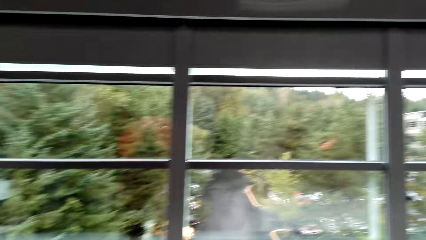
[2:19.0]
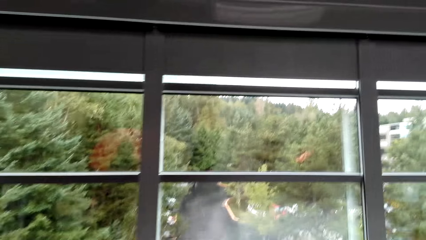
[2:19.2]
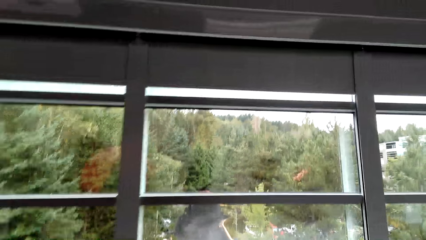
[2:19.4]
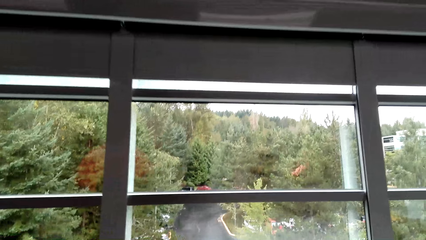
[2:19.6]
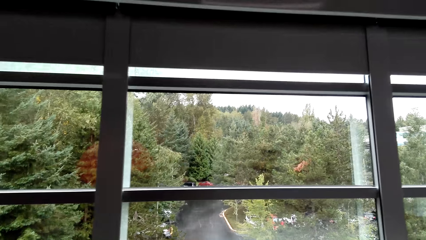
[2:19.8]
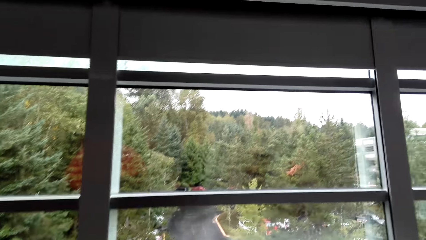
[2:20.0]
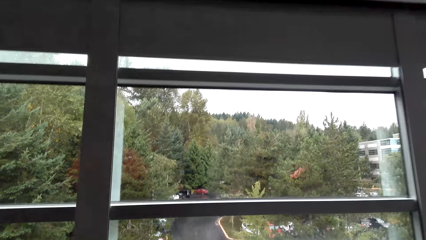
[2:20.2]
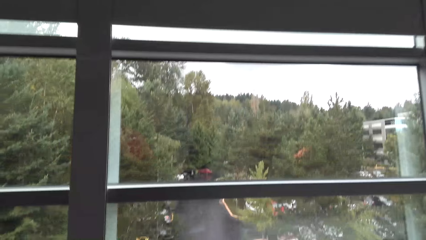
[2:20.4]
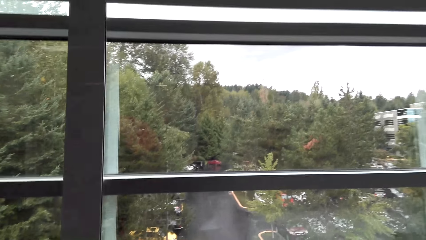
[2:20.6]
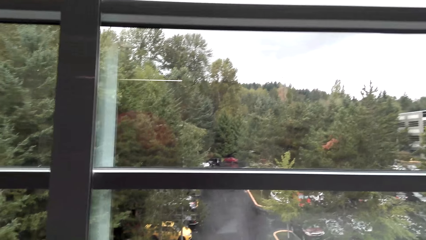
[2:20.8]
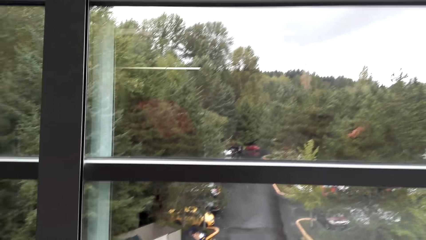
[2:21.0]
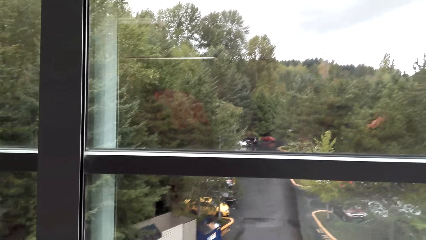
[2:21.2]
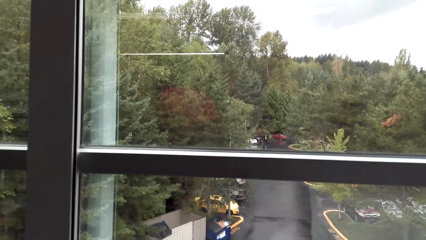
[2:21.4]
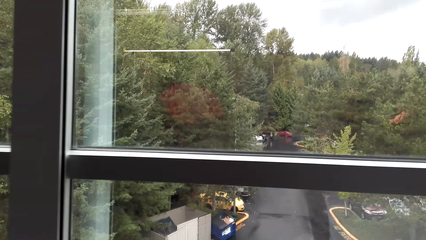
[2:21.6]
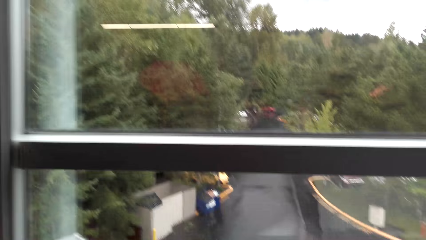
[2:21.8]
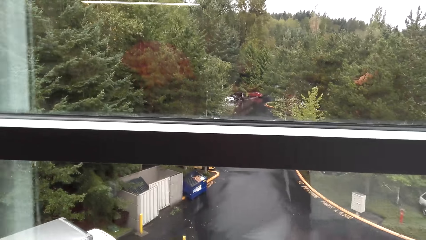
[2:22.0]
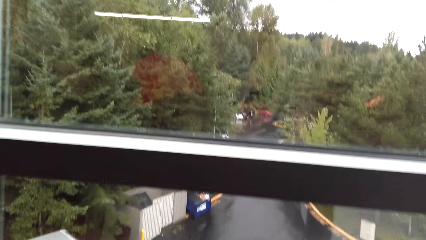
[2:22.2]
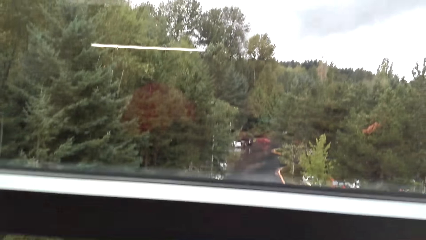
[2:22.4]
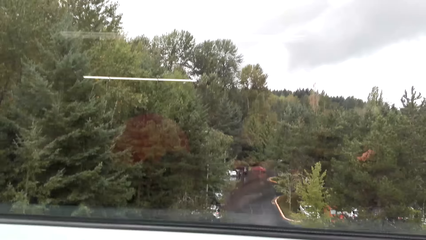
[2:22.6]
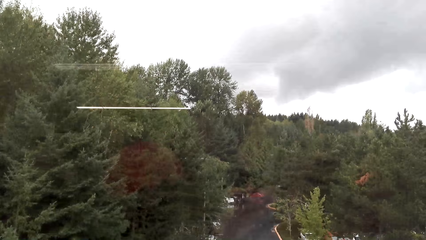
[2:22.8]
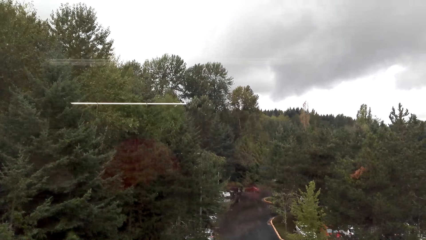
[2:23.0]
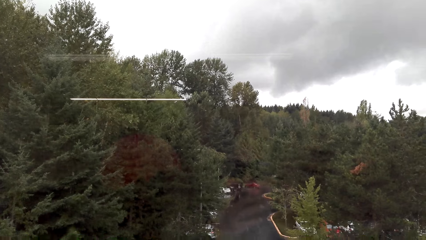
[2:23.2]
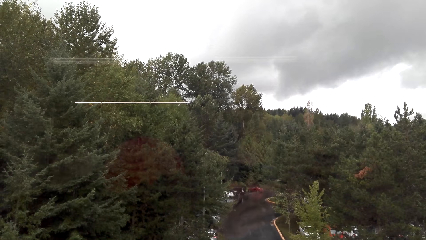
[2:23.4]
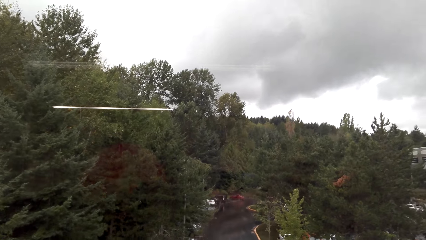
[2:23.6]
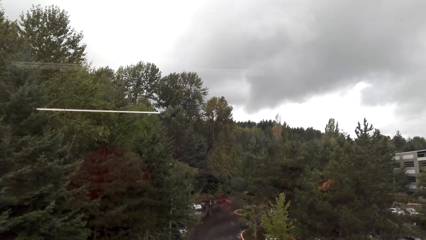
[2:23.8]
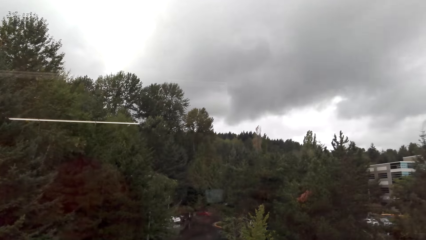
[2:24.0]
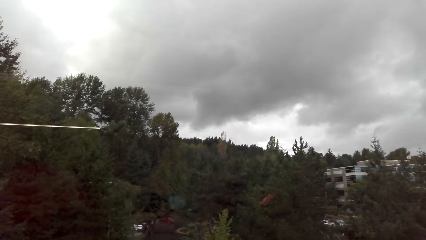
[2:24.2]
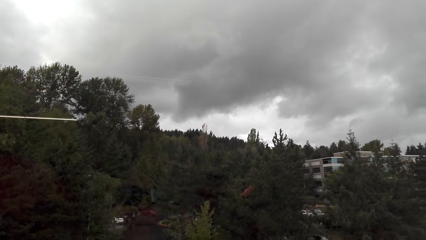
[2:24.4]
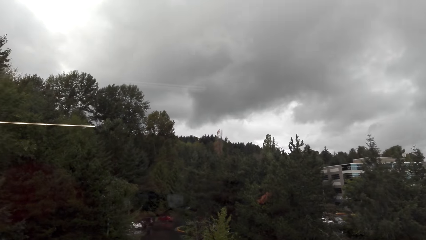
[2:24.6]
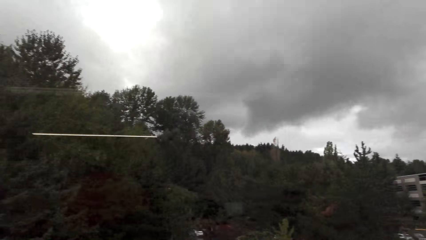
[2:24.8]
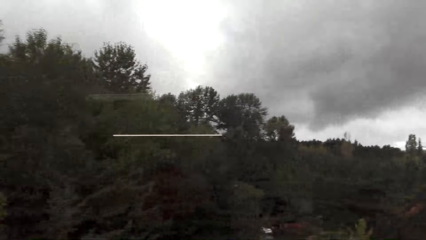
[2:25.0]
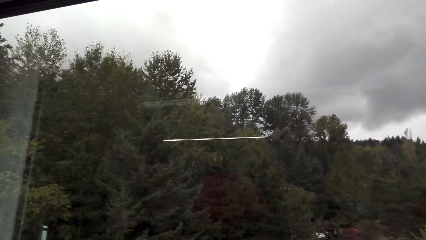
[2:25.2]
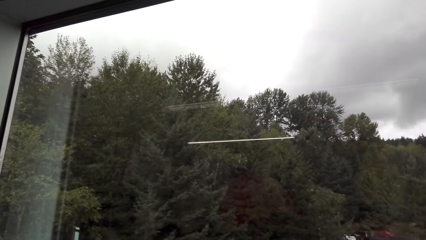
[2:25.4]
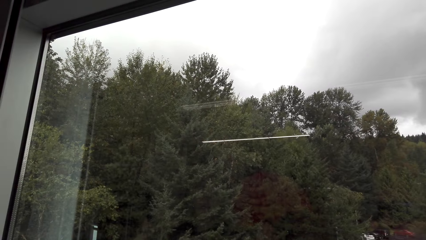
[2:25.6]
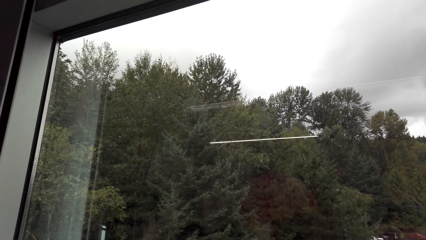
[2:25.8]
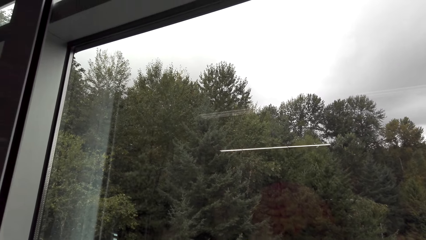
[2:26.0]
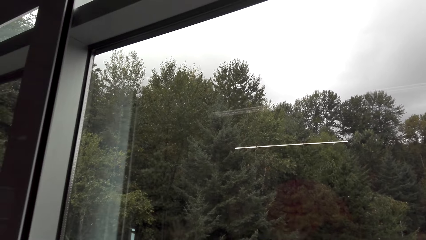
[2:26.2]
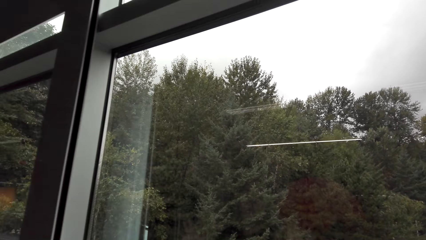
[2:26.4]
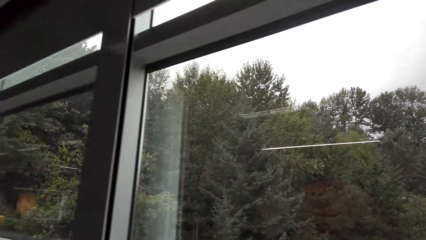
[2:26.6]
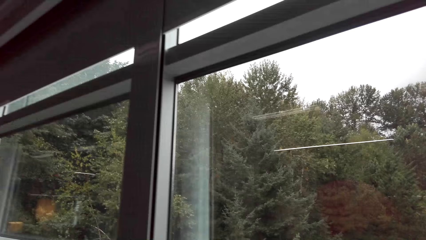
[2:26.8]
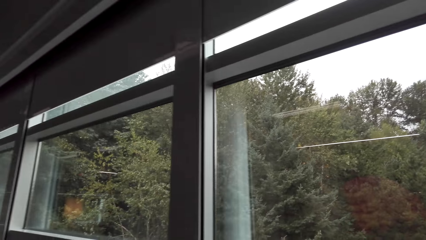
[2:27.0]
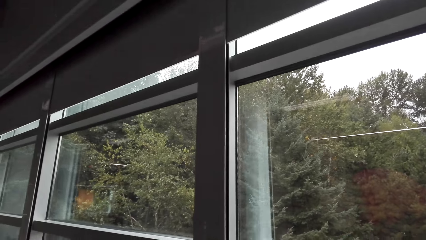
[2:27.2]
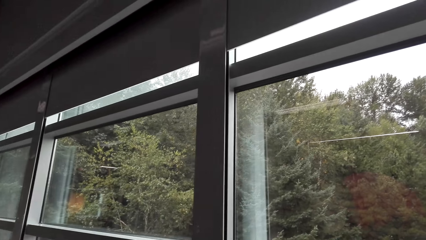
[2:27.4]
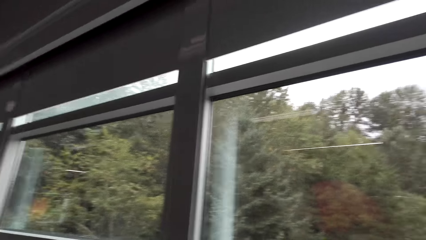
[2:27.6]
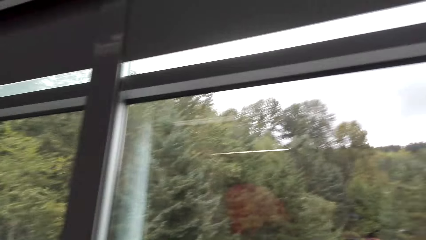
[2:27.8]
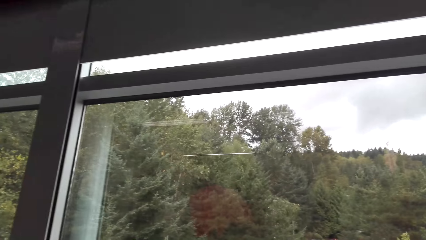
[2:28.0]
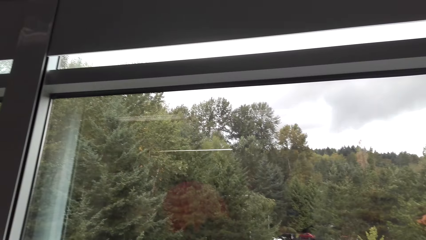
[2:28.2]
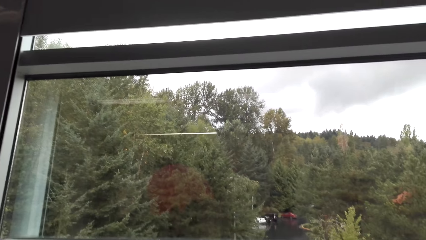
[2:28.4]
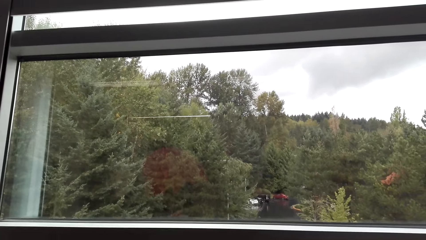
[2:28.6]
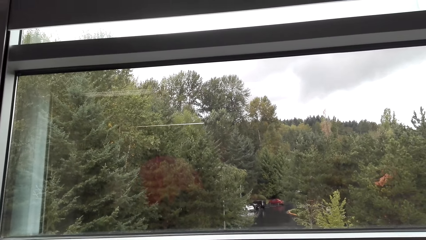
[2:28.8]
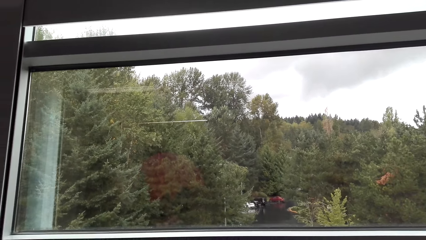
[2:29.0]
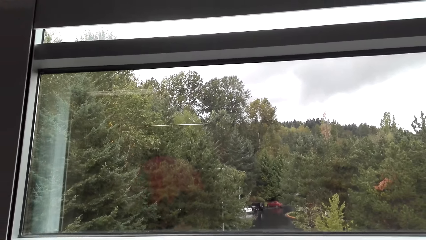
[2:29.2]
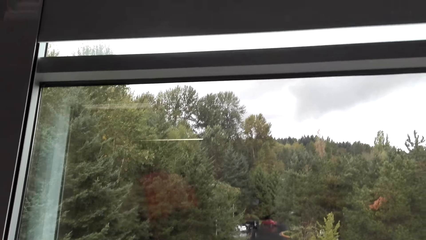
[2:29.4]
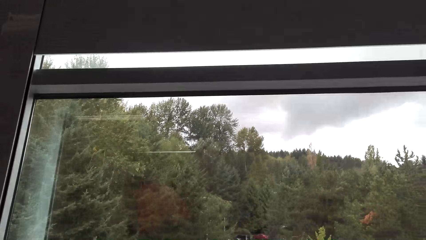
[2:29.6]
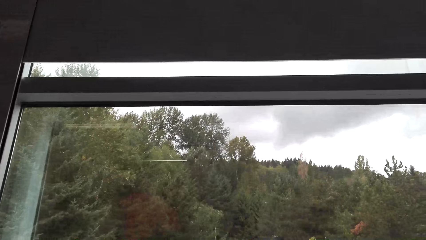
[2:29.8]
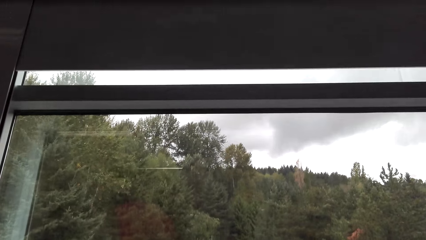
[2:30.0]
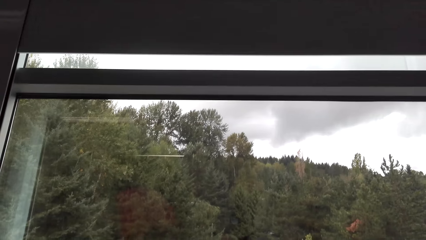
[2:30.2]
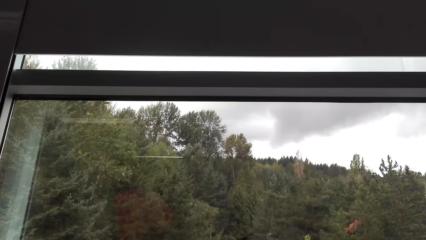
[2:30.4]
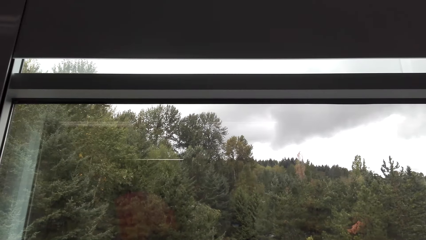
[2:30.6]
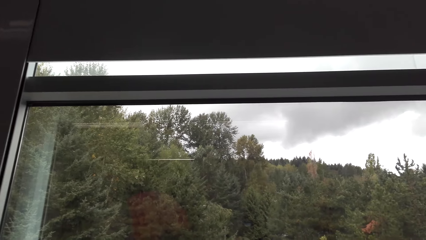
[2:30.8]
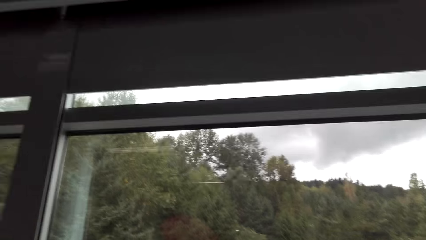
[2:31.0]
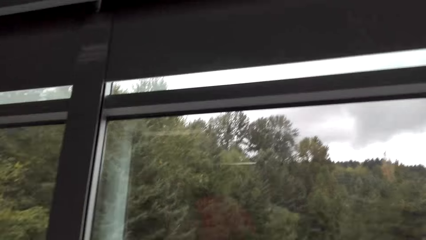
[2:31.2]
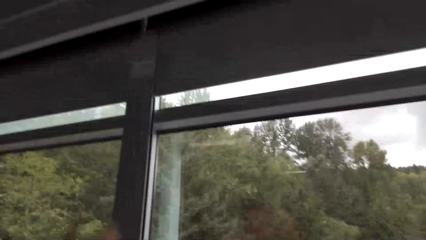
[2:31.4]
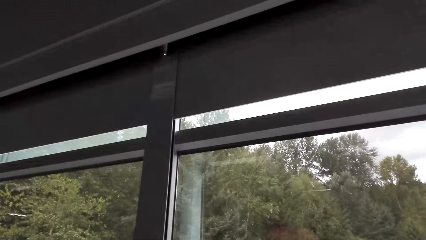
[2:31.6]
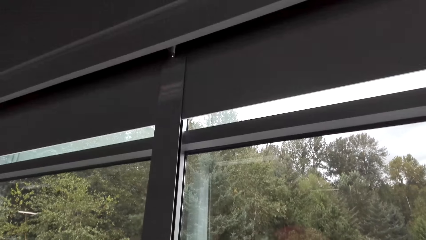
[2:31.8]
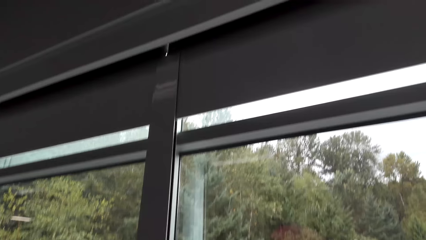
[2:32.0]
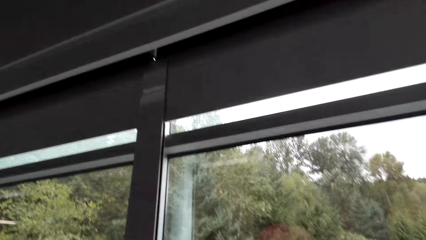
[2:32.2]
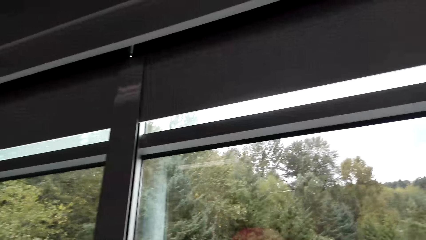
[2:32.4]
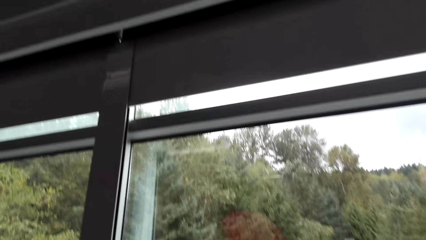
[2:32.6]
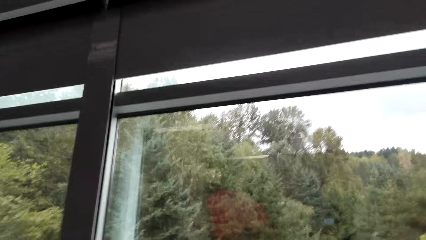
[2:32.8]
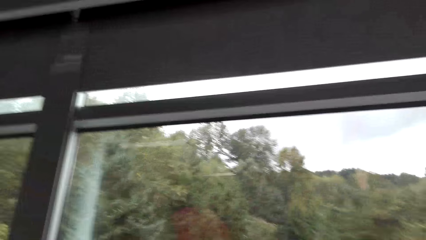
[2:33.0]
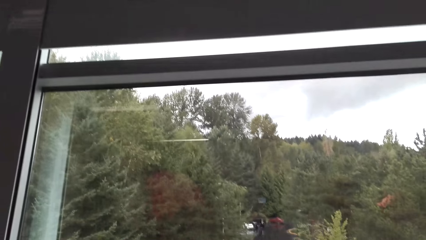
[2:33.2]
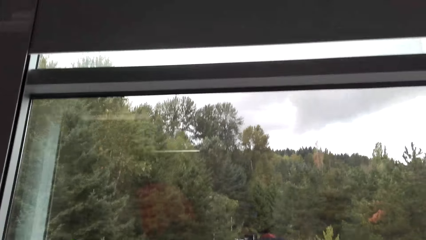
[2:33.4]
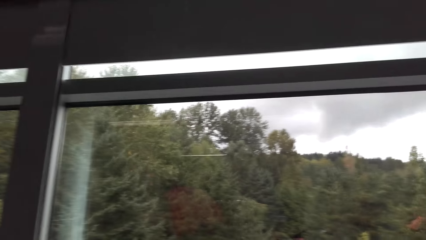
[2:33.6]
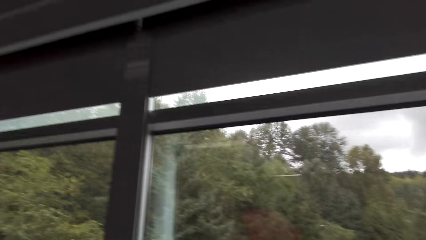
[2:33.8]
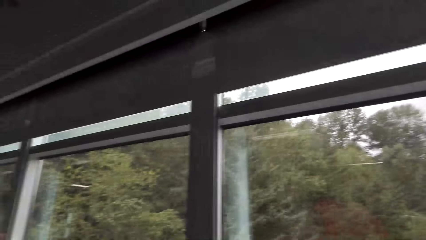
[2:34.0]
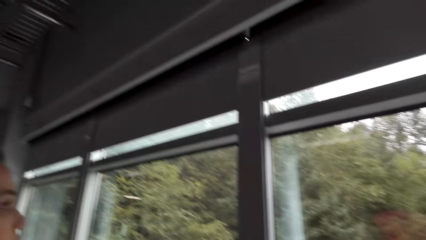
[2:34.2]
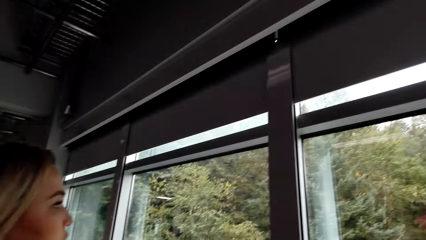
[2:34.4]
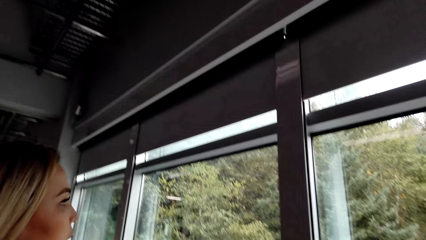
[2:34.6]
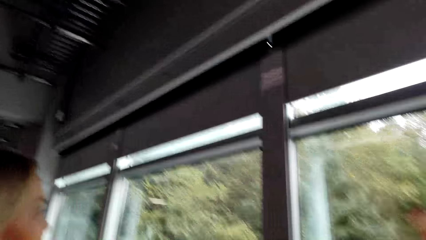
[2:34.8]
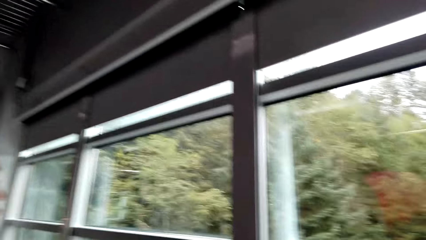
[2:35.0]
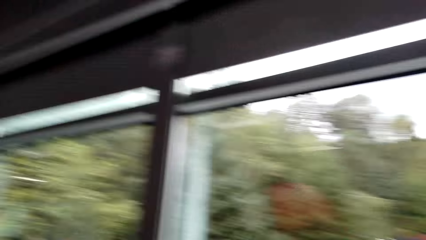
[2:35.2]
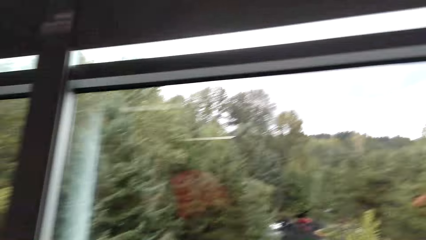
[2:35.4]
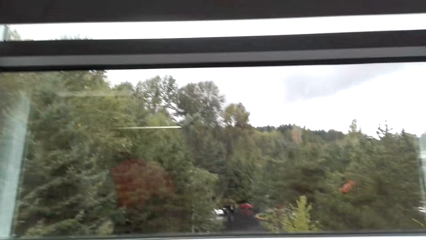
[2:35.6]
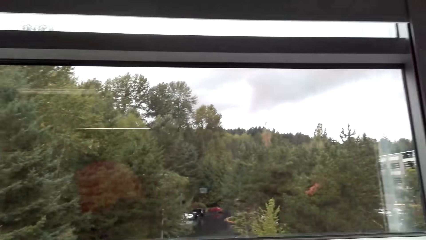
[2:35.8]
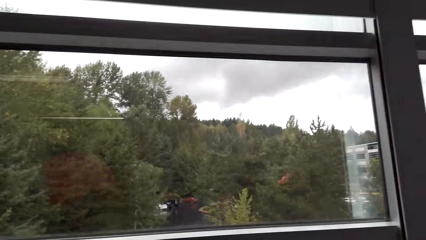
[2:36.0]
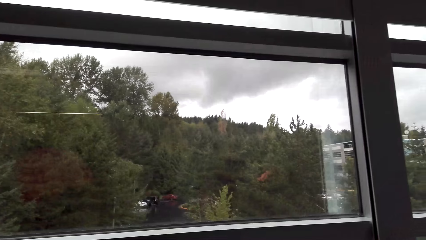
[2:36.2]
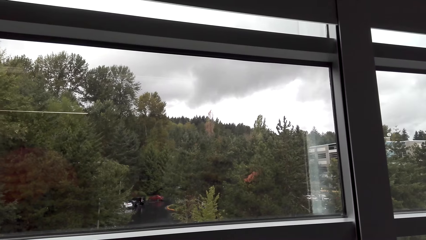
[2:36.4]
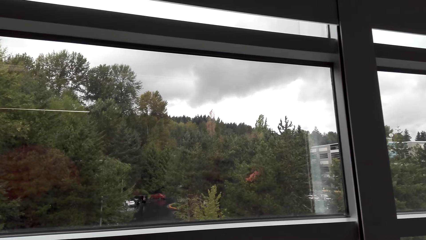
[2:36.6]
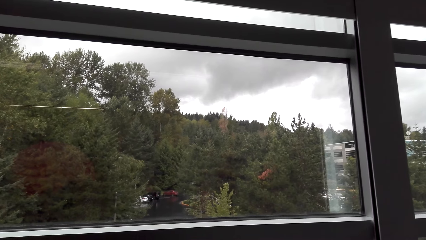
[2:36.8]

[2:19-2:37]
The camera wearer looks through the window. They look outside the room.
